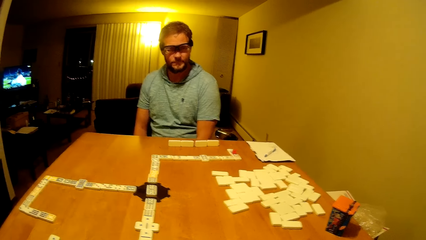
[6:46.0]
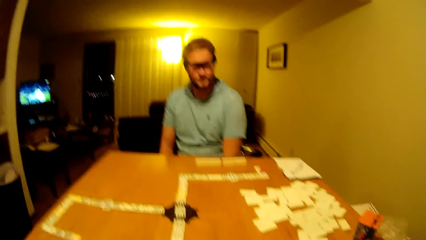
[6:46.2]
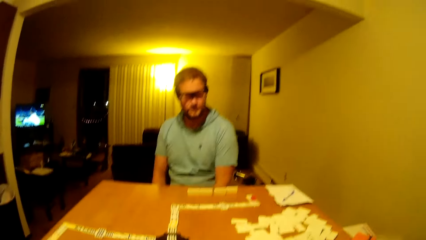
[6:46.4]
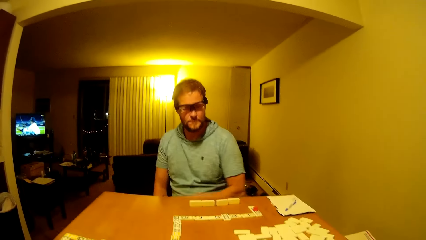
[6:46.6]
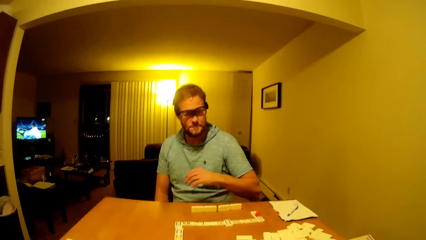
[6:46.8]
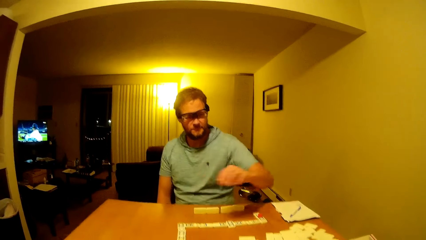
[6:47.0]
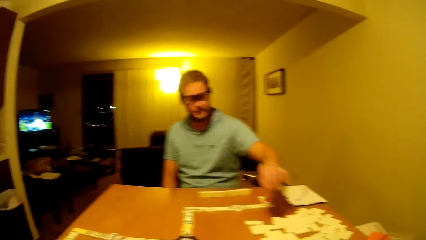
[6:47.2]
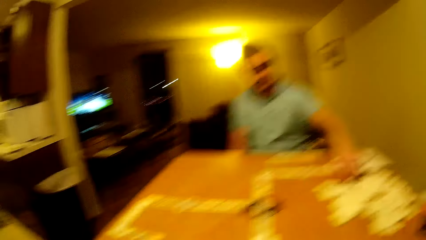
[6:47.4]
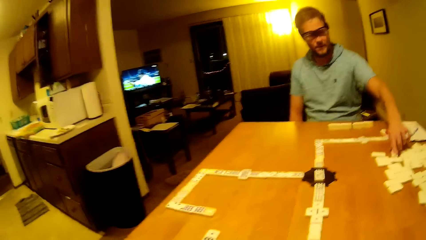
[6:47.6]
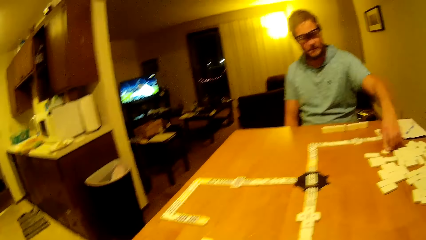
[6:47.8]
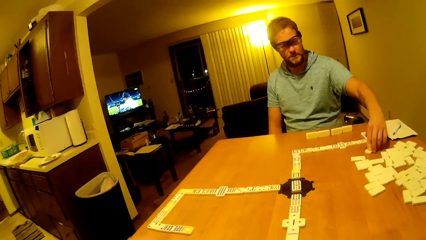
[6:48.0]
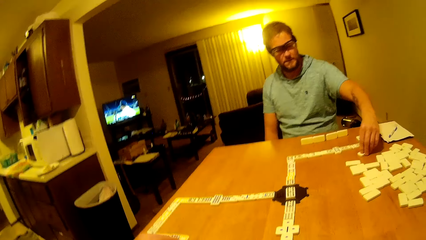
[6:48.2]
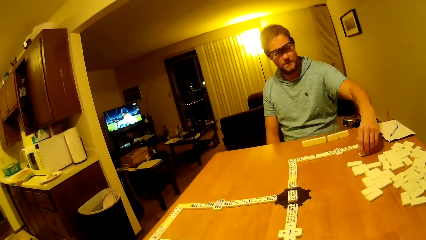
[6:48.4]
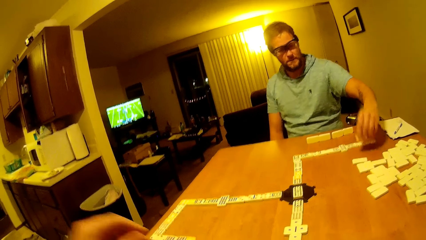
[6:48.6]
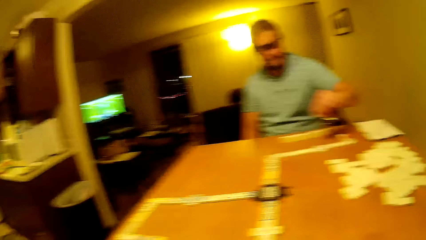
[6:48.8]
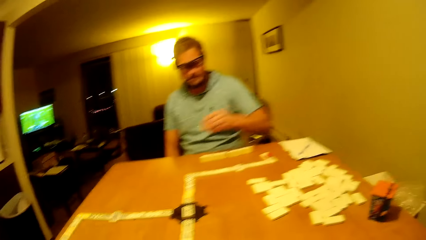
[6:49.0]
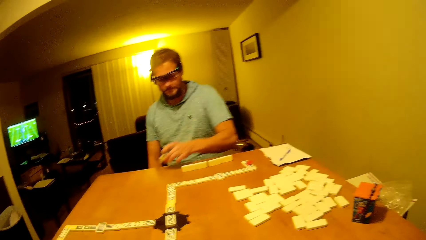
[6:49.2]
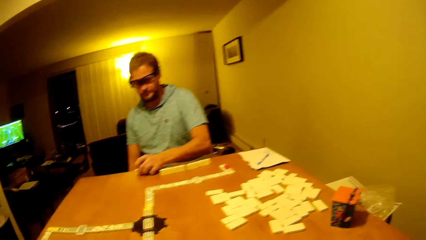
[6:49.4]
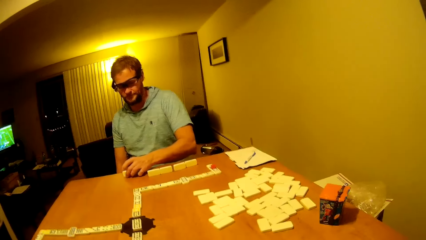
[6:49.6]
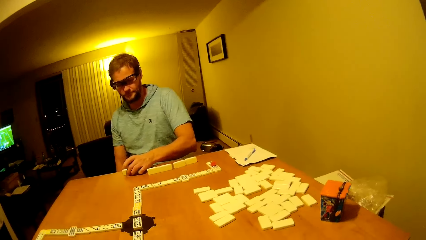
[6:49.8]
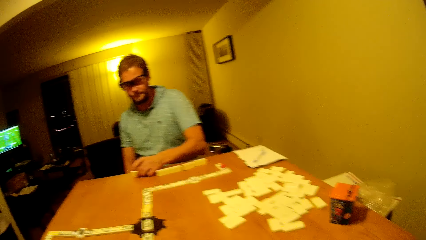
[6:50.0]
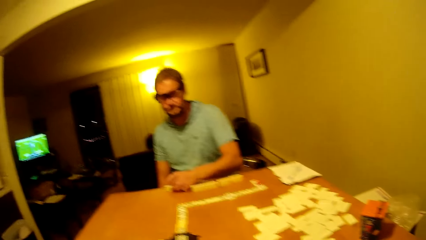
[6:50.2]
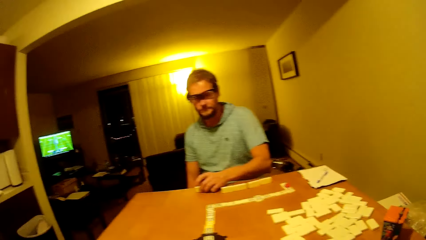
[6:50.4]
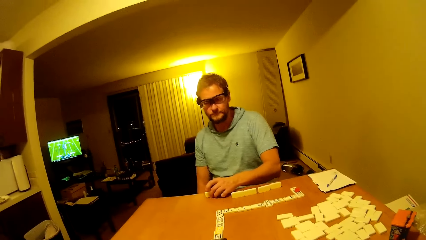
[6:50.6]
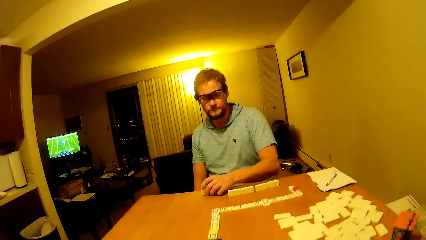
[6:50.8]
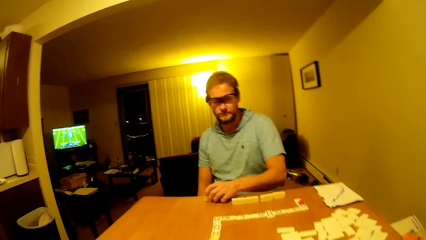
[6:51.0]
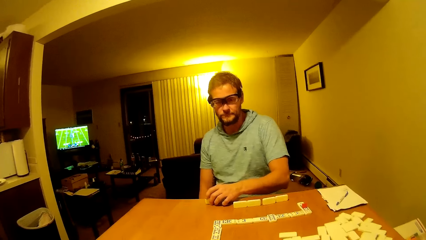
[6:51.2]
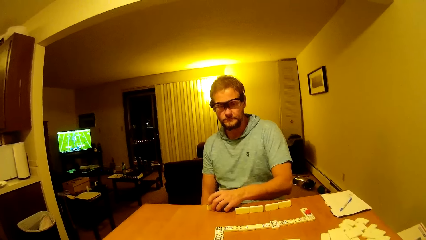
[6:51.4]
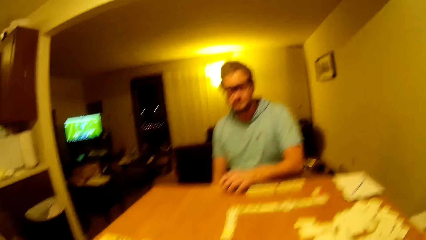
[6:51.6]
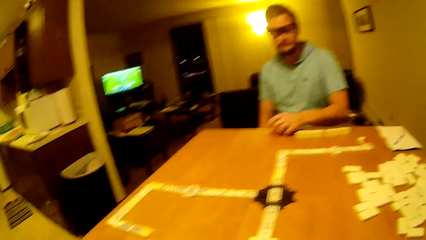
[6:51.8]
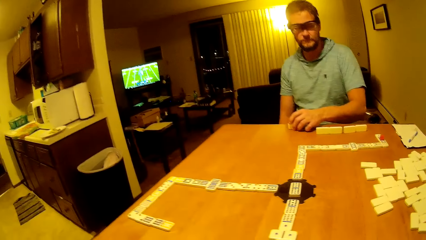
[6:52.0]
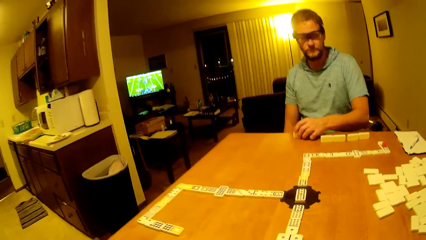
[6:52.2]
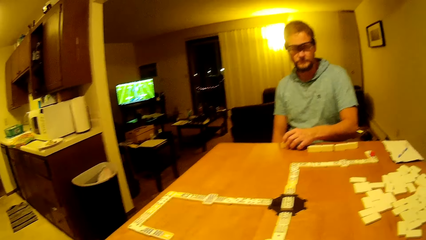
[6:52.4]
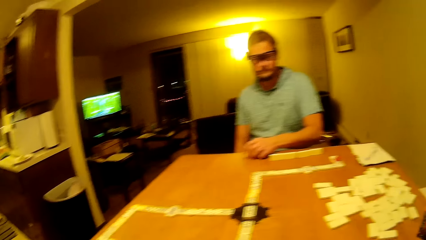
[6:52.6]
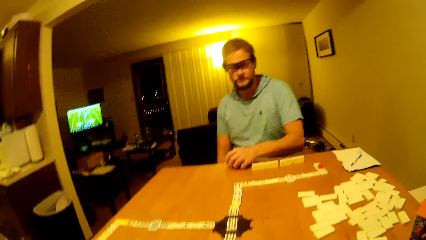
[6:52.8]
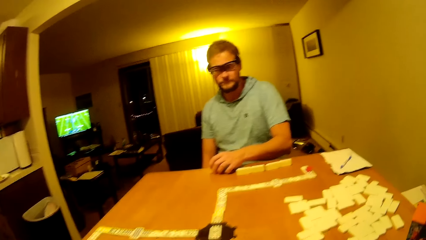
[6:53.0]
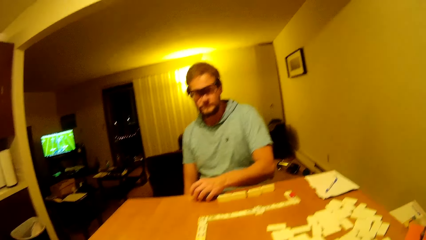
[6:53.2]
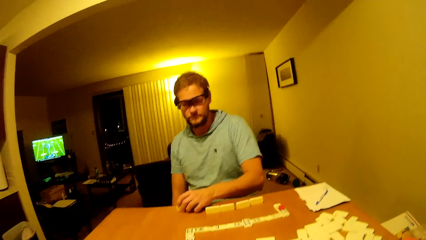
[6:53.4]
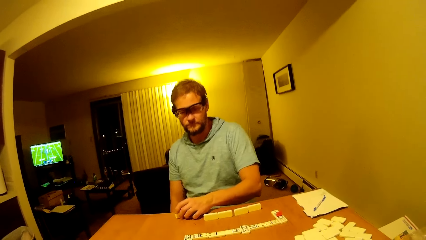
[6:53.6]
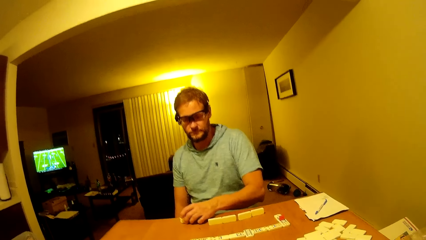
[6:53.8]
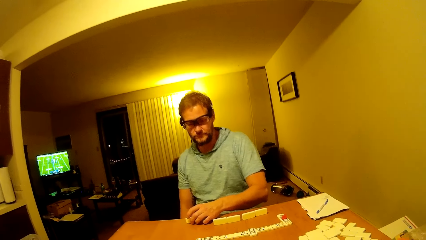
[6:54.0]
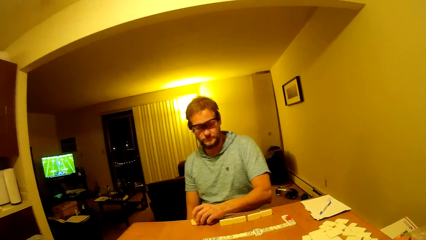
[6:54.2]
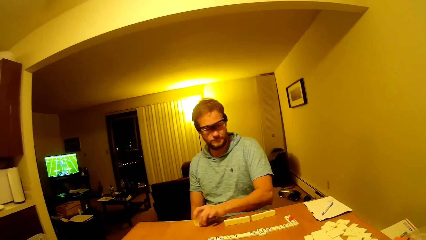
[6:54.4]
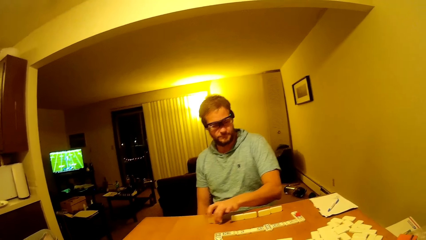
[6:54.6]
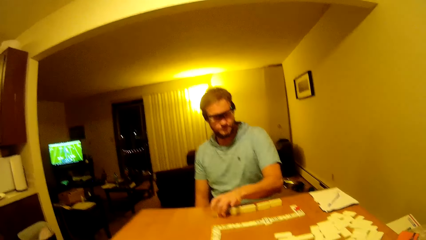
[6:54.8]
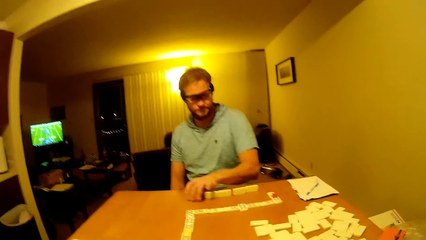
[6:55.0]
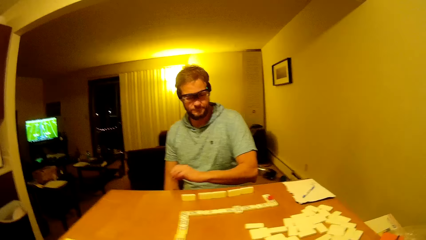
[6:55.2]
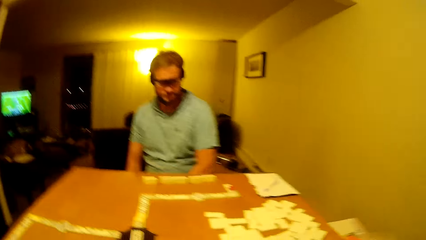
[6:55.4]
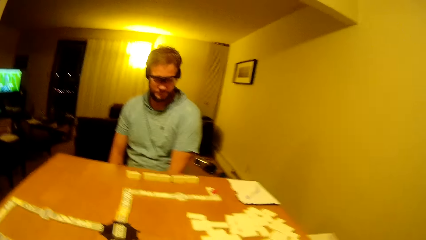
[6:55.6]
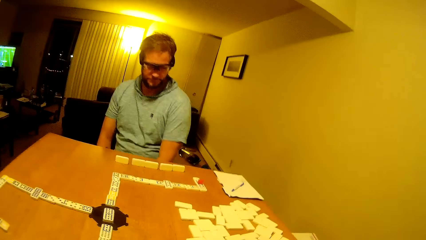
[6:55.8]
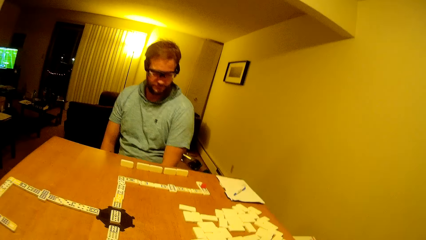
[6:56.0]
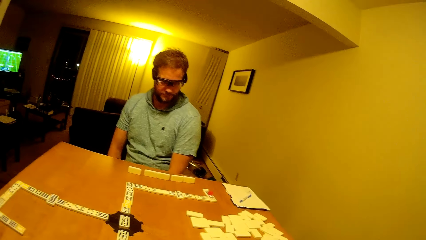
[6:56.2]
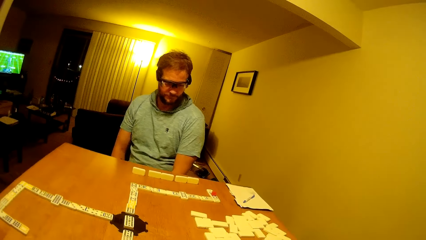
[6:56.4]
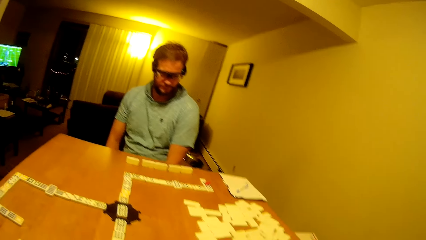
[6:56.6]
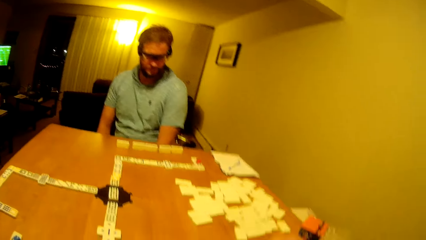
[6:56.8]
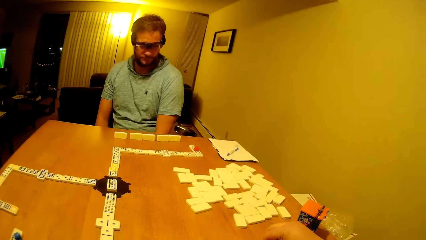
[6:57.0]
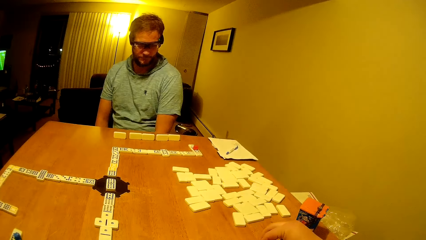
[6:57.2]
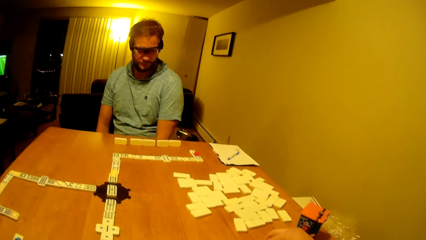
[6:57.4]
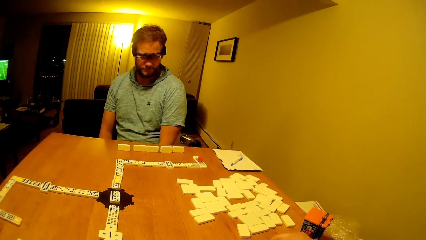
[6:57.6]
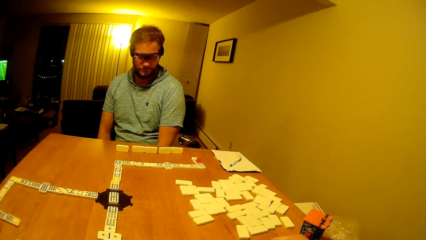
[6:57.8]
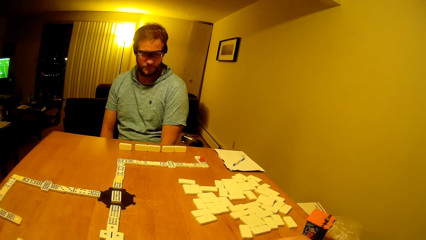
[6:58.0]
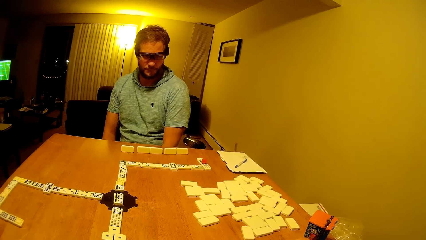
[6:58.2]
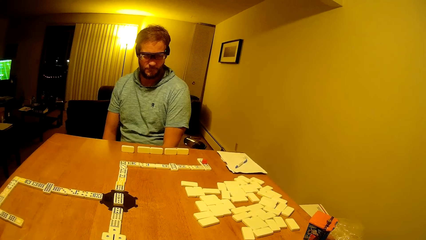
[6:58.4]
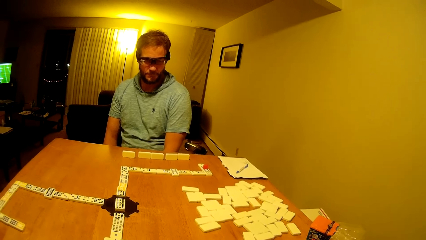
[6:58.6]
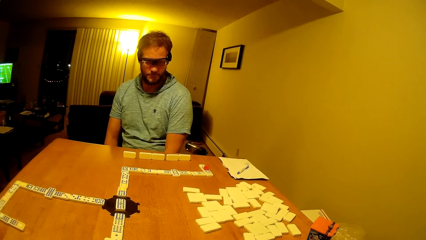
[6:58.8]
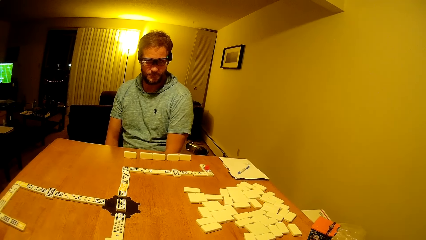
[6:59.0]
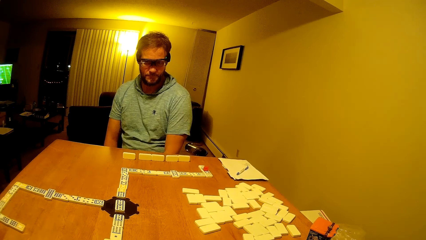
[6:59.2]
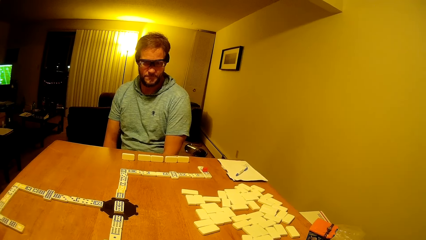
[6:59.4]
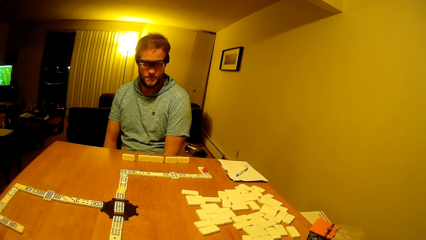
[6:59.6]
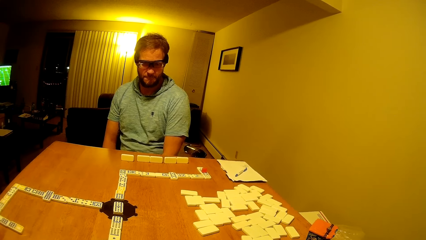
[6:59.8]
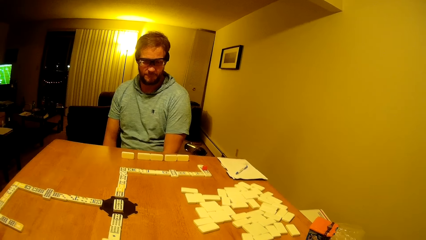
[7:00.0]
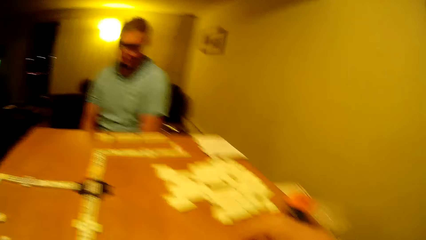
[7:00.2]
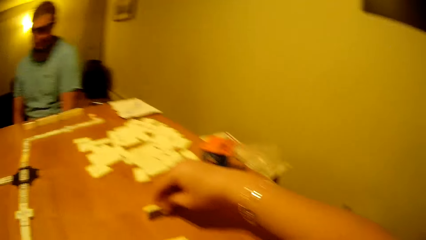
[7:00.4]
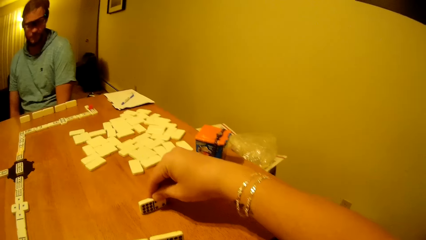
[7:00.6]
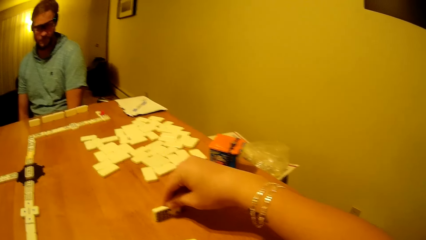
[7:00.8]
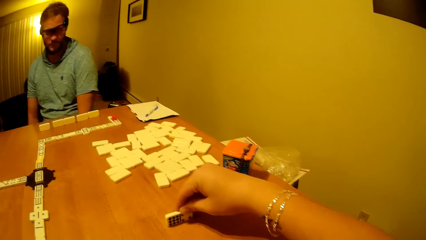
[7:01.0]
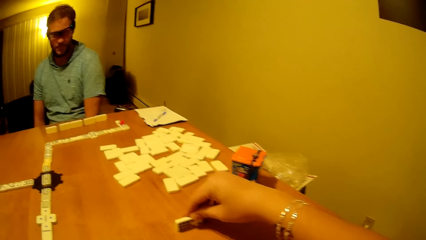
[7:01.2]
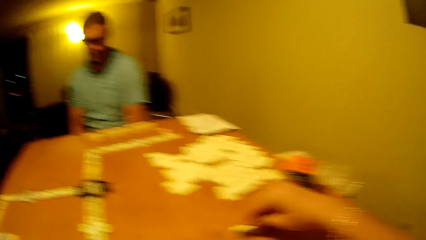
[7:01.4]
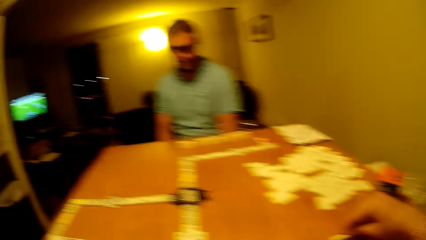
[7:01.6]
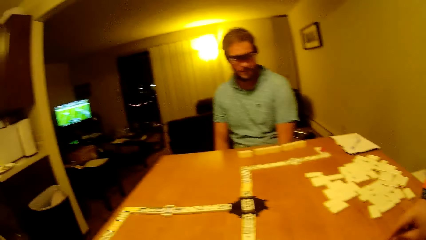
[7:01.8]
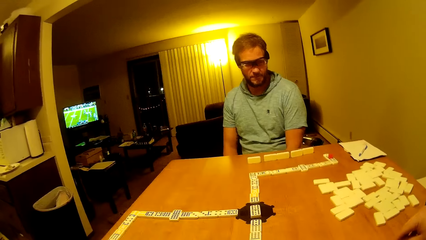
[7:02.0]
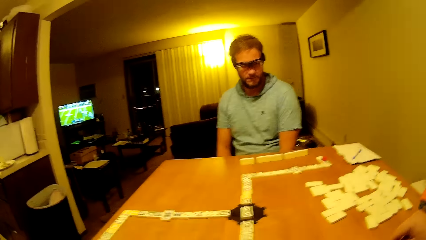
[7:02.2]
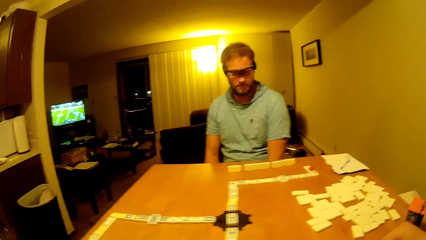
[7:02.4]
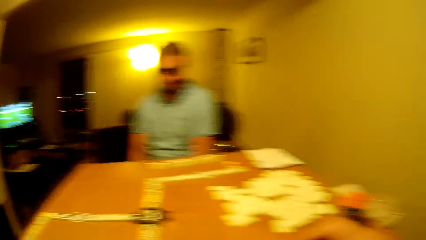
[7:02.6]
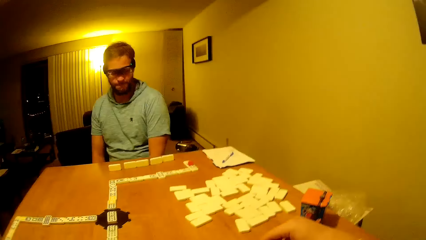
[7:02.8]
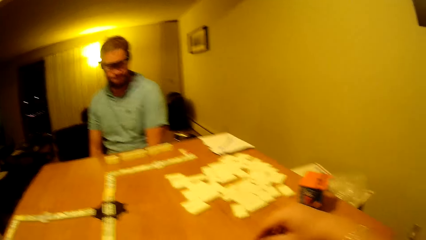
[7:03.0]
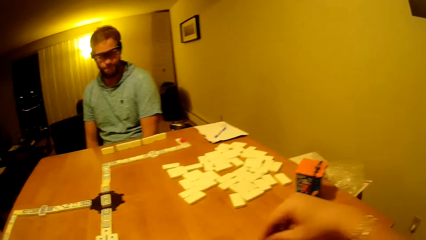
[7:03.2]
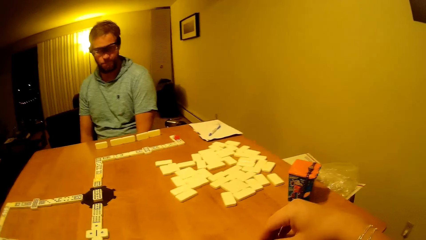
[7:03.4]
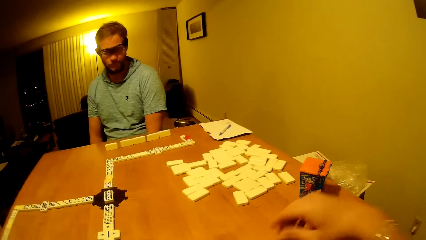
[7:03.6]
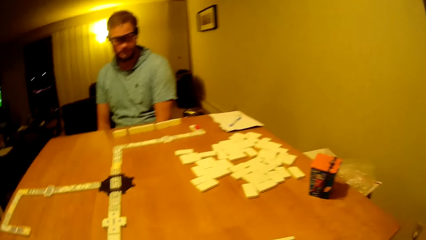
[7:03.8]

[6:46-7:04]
A man picks up the pai gow tile and places the pai gow tile on the table. The camera wearer looks on the table. The man drags the pai gow tile on the table, pushes the dice forward and puts the hands down. The camera wearer looks on the table. They hold the pai gow tile. The man picks up the dice. The camera wearer looks on the table.
